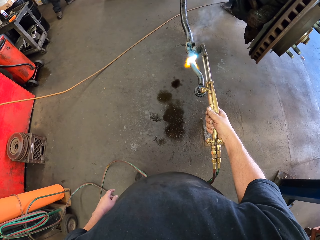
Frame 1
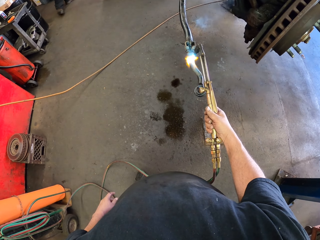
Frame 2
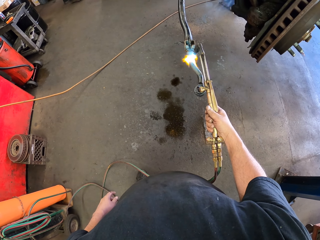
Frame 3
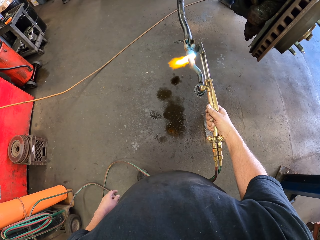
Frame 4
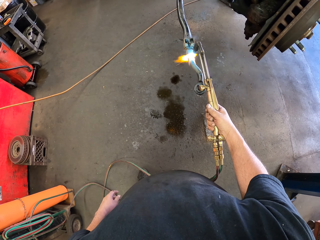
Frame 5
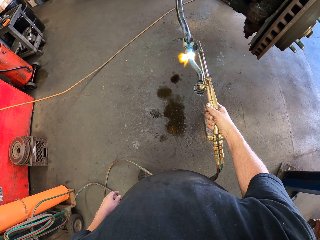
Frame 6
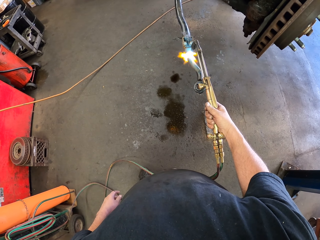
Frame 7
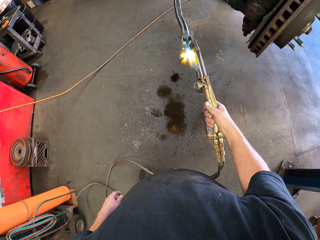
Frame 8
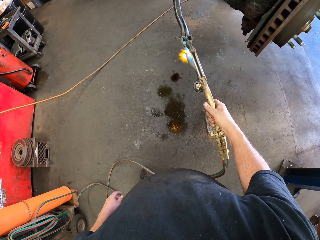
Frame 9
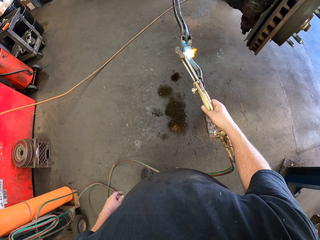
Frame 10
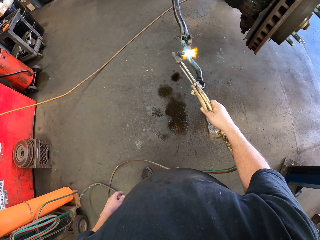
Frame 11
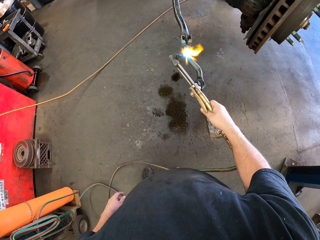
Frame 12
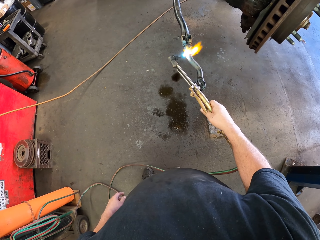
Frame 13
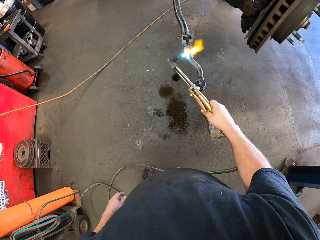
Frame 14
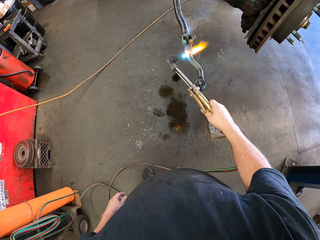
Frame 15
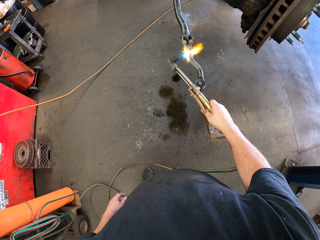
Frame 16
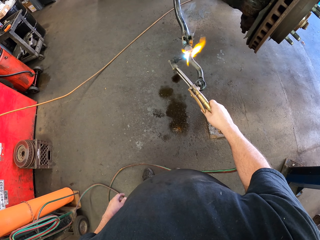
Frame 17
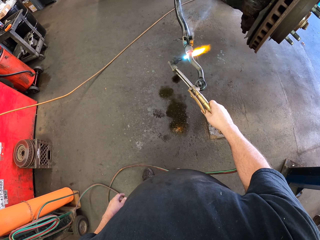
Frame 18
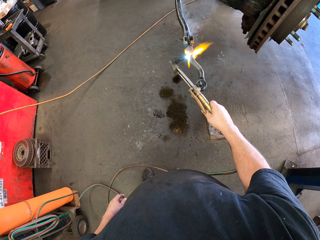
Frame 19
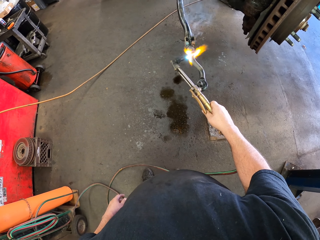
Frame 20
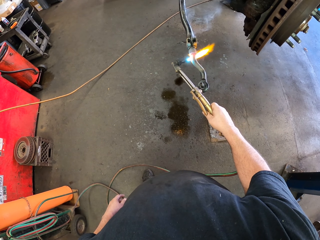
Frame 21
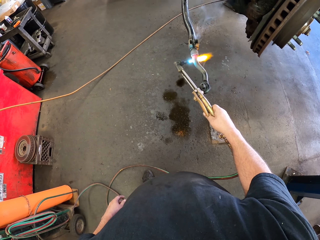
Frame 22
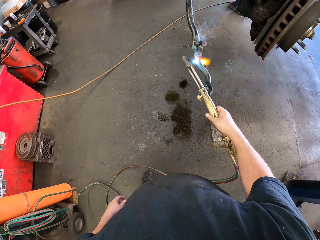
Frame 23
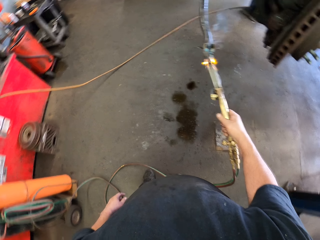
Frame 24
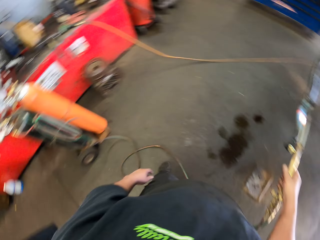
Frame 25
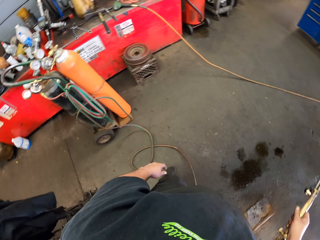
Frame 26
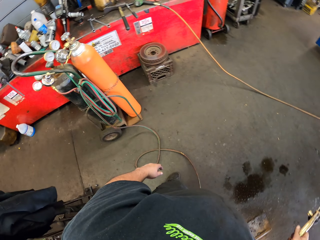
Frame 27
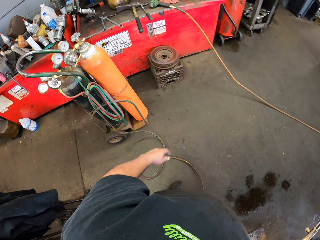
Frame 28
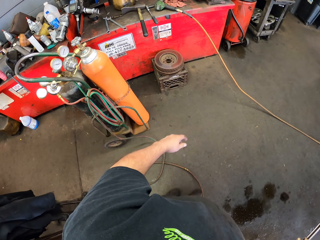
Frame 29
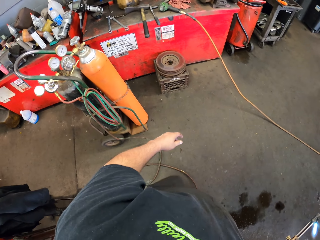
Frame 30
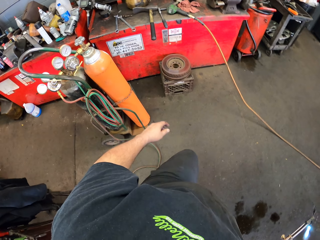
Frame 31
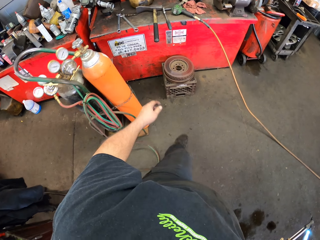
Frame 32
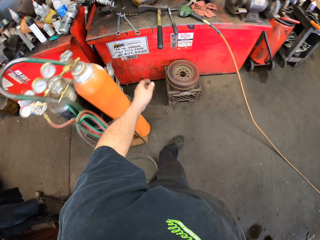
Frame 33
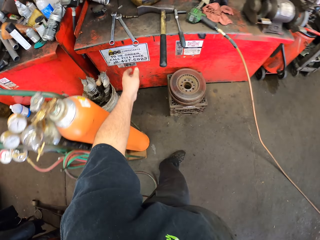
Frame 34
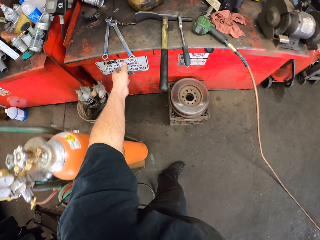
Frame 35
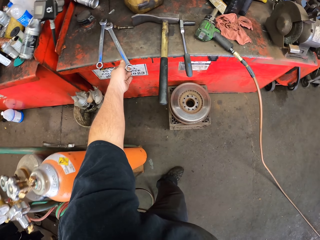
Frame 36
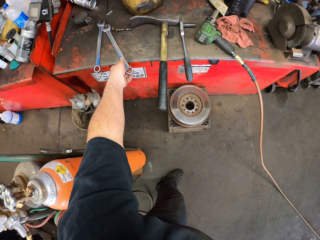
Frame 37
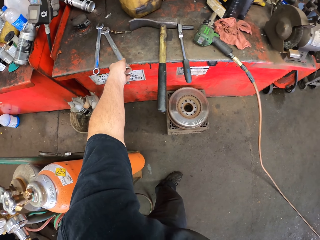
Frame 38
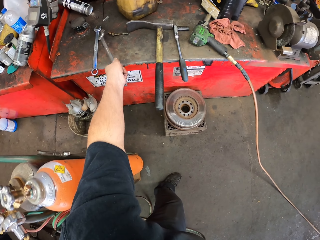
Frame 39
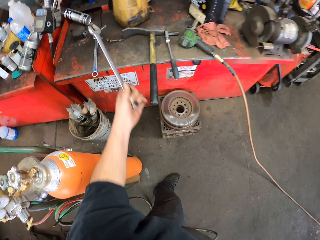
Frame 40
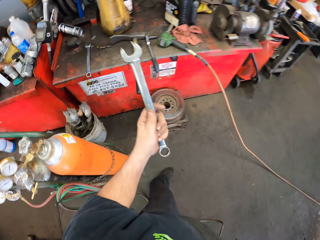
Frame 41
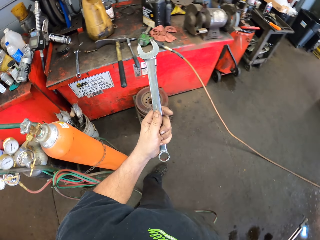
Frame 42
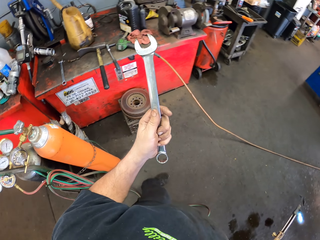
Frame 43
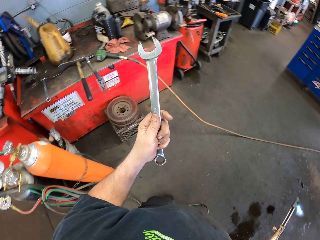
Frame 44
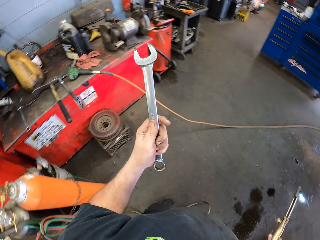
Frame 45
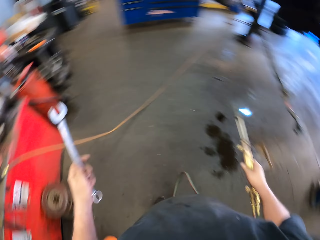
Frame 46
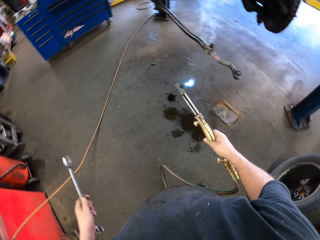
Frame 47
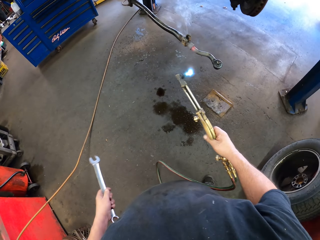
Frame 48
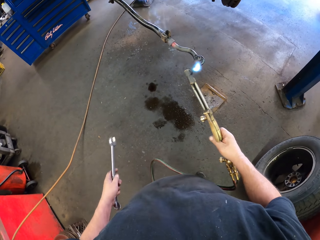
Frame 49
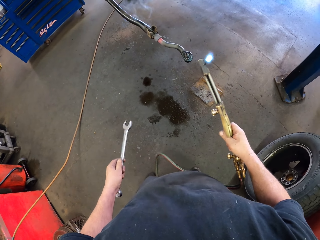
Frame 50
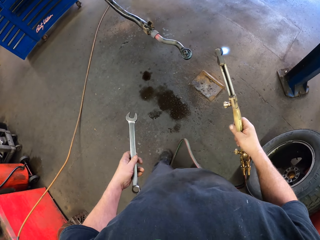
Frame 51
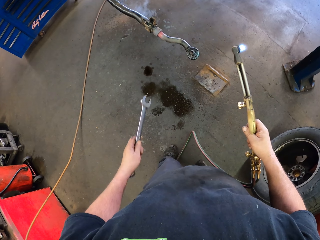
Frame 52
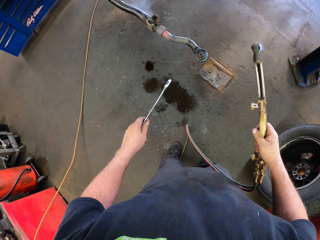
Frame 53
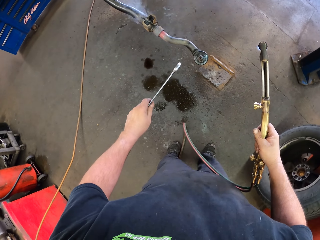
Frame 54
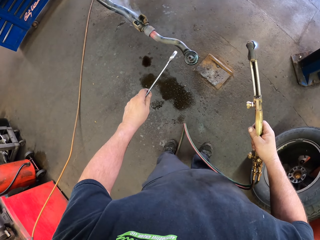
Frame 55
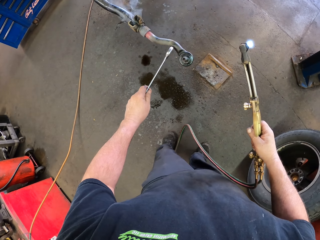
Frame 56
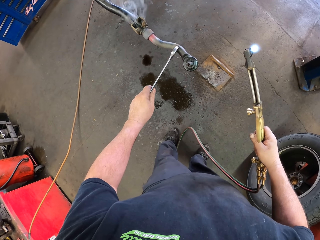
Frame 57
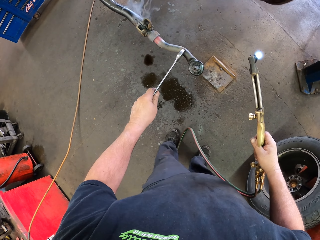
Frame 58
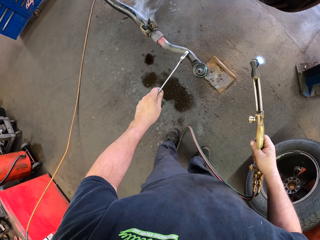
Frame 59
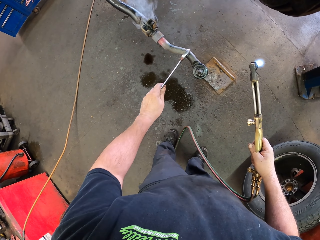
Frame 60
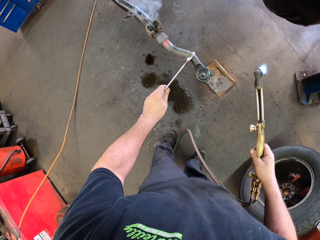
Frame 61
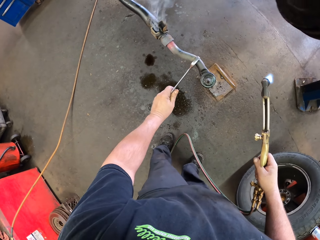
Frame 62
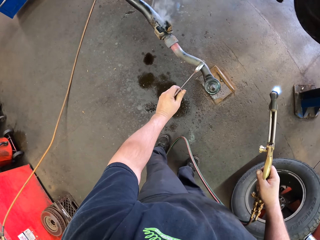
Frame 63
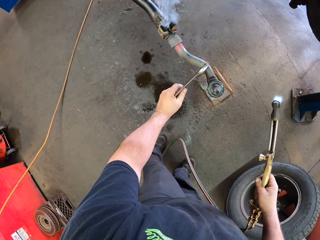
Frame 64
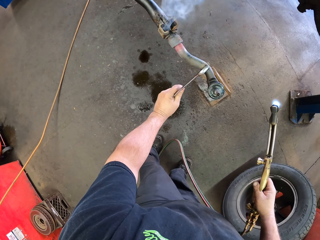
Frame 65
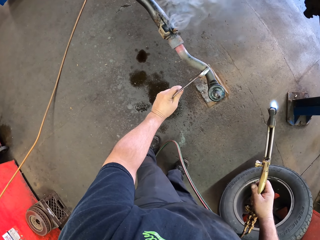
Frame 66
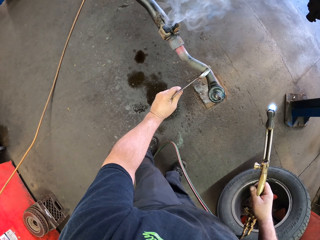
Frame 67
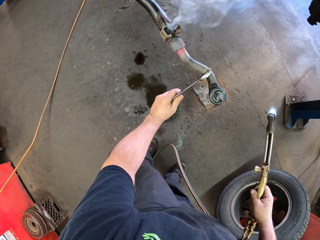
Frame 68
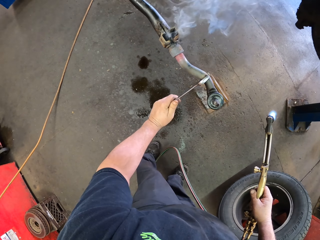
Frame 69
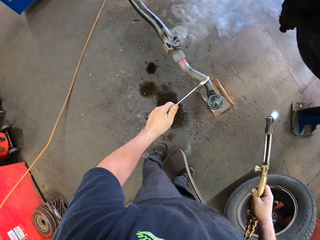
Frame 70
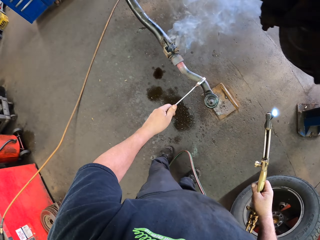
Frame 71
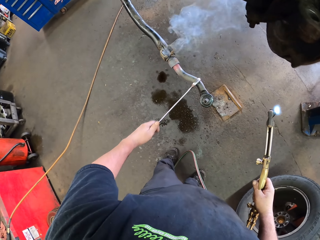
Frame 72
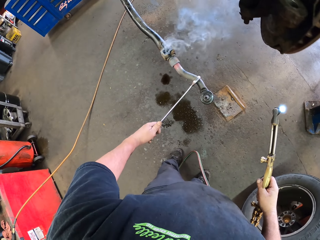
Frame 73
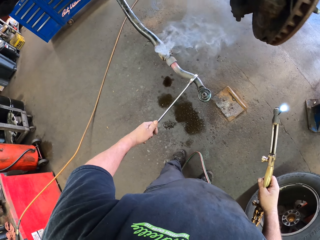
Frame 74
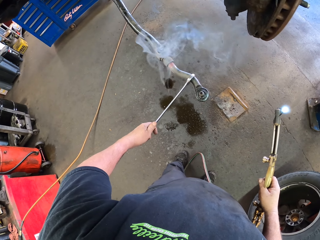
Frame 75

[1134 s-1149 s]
The camera wearer gazes at tools on the work surface. They walk in the workshop. They grab a combination spanner. They hold the combination spanner and a blow torch. They walk holding the spanner. They turn a radius rod with the combination spanner. They hold the blow torch. They put the spanner on the metal.

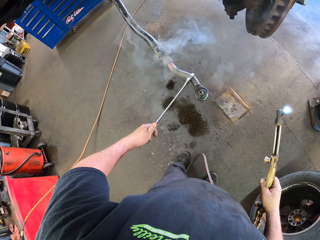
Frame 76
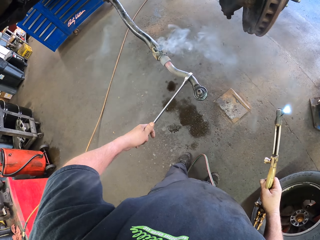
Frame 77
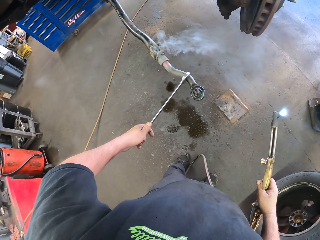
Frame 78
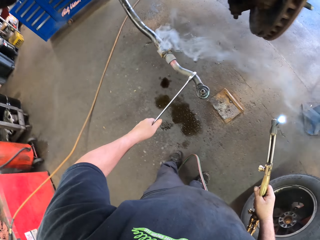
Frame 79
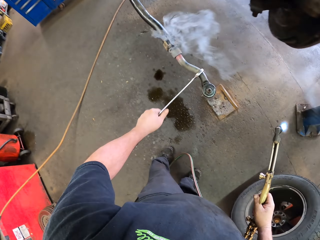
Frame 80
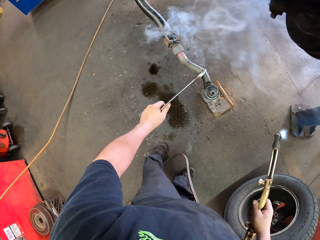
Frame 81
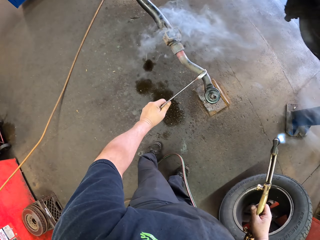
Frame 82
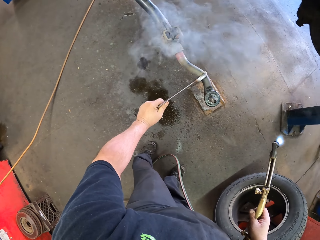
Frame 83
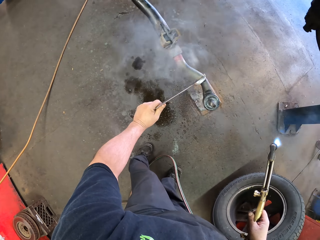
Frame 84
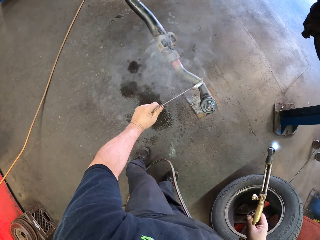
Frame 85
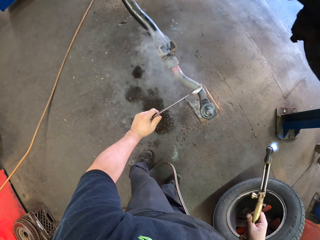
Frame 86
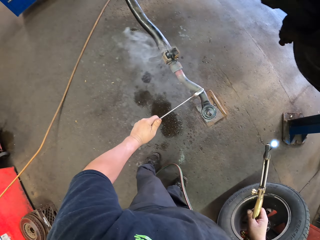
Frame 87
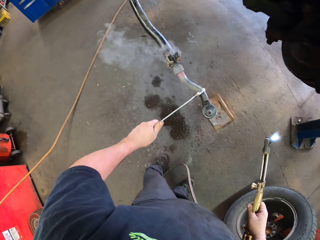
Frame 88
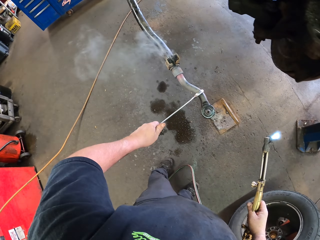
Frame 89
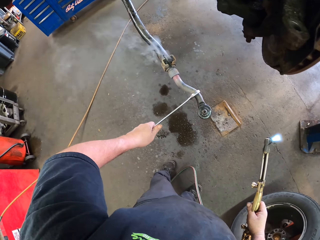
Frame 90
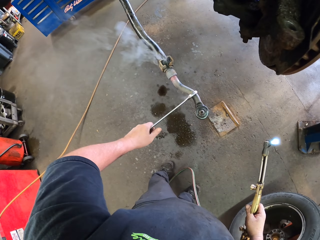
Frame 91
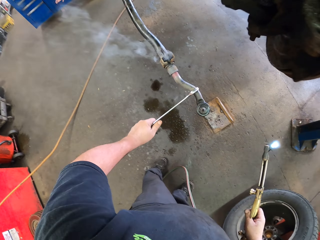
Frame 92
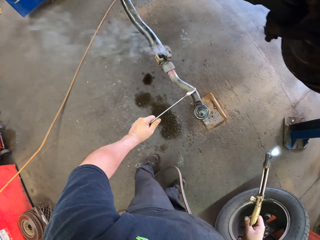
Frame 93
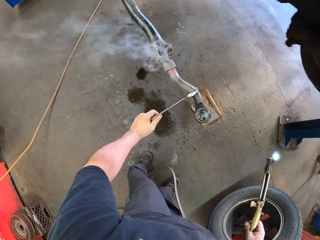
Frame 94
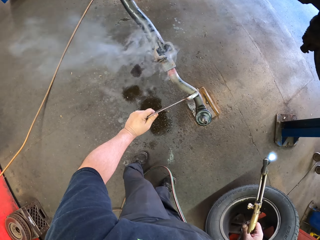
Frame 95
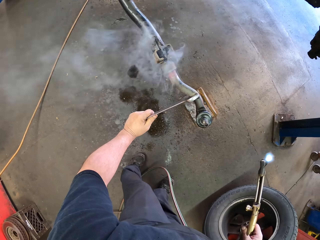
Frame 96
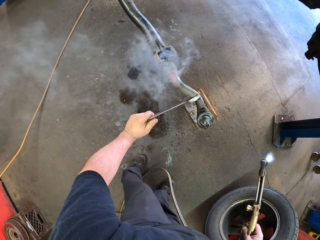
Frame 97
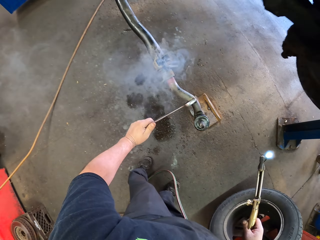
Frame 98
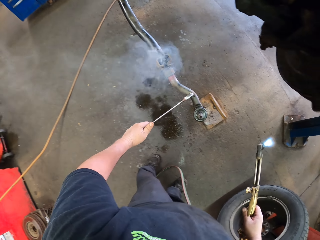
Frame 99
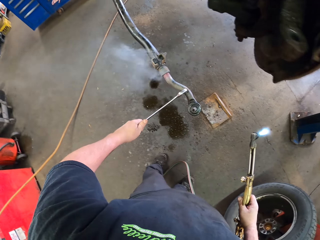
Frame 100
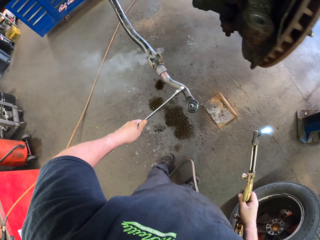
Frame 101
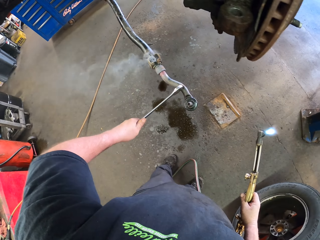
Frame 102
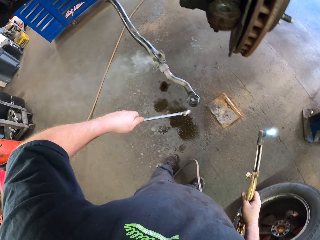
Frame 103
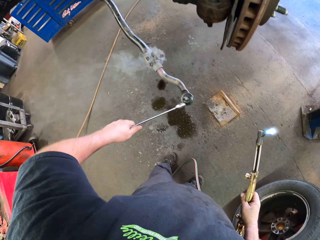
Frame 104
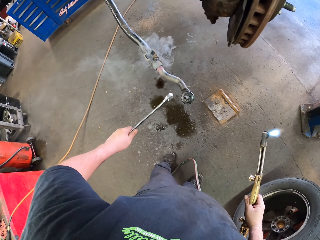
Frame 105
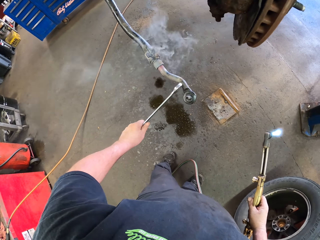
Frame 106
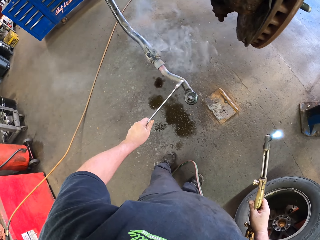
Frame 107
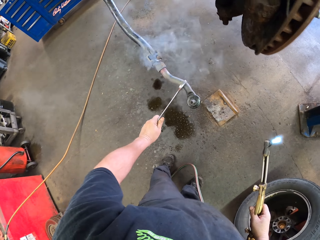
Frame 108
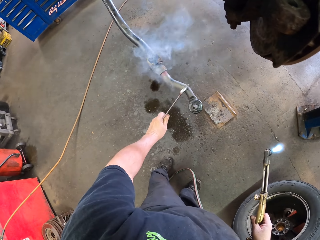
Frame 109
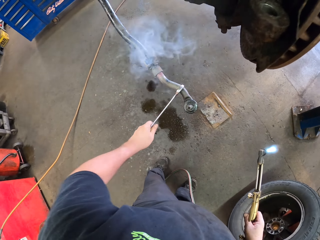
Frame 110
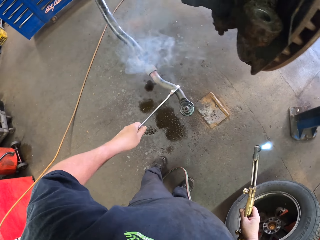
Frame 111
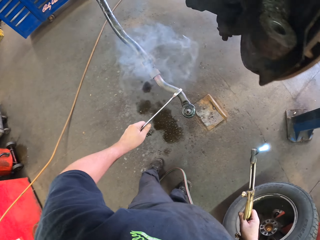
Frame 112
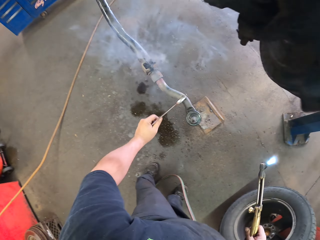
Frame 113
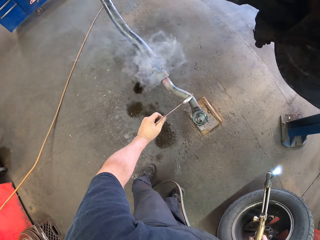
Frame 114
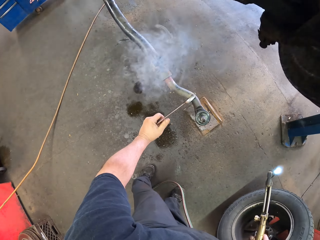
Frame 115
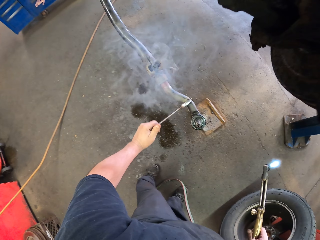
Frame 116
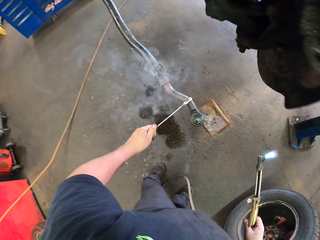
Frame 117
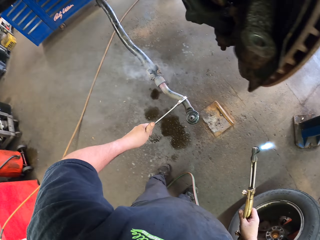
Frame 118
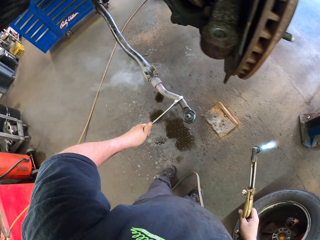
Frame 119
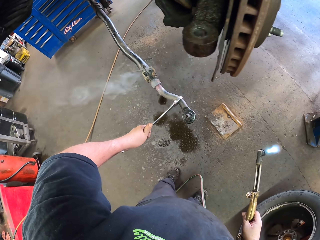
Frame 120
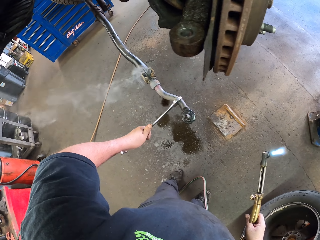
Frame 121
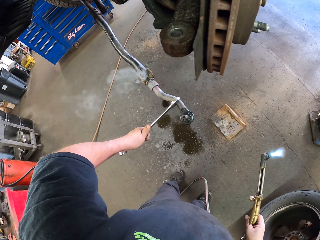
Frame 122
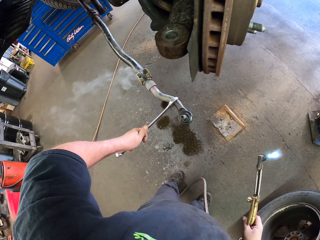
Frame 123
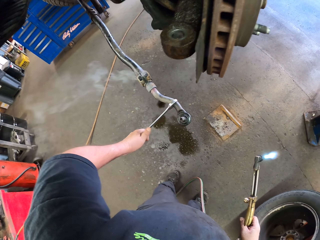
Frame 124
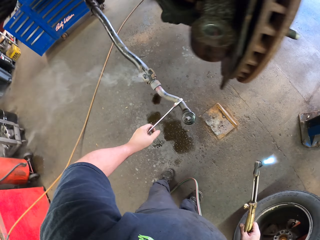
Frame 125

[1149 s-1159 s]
The camera wearer pushes the metal with the spanner. They put the spanner on the metal.
